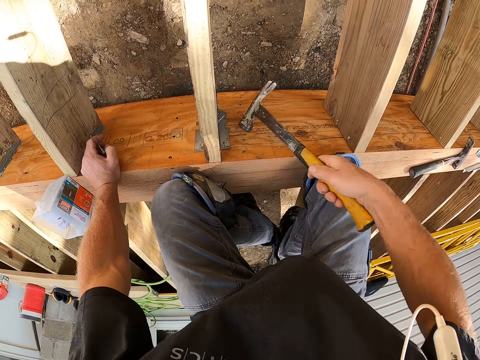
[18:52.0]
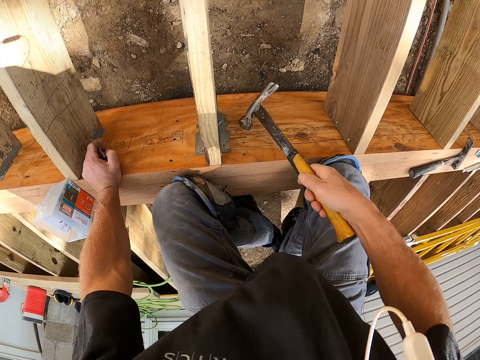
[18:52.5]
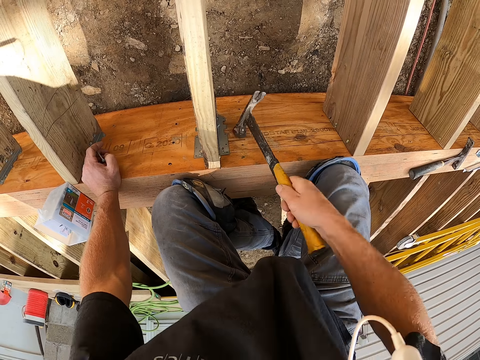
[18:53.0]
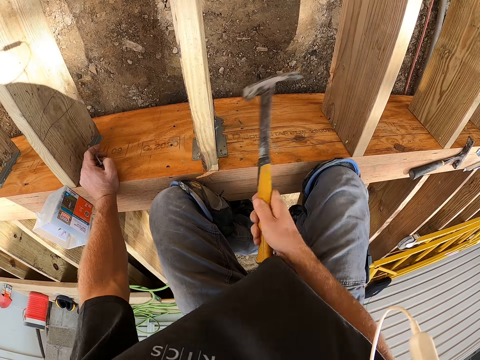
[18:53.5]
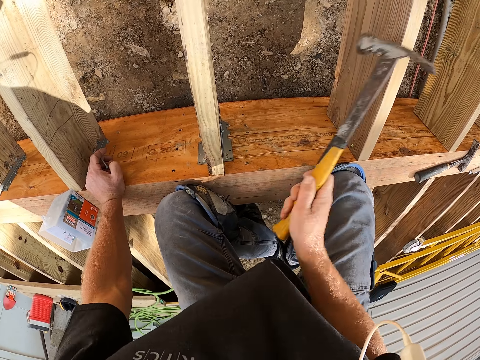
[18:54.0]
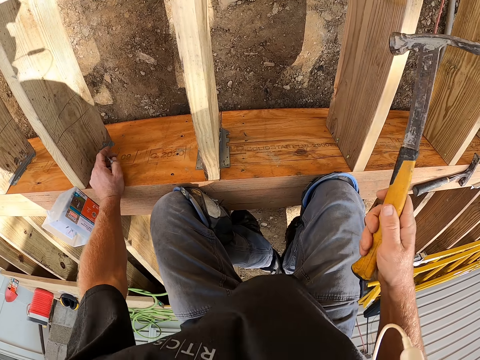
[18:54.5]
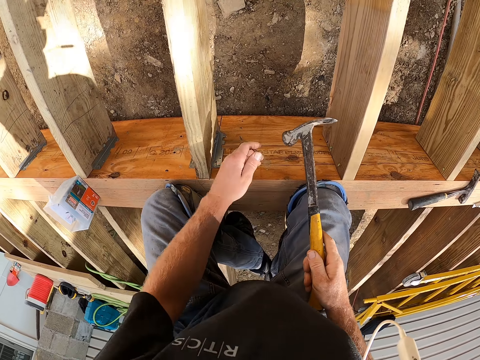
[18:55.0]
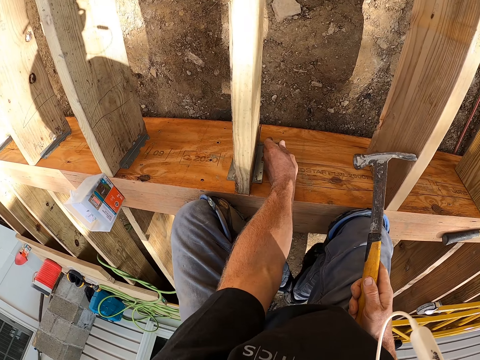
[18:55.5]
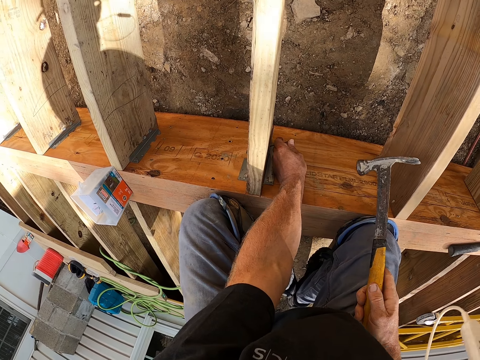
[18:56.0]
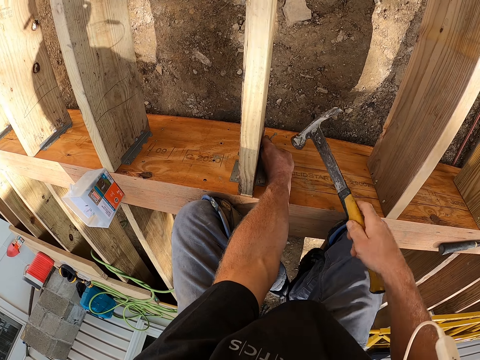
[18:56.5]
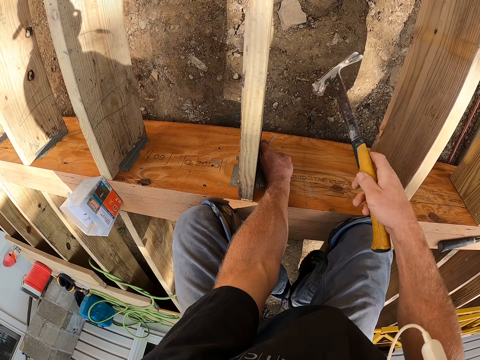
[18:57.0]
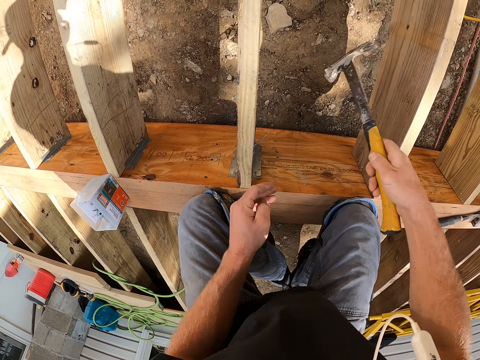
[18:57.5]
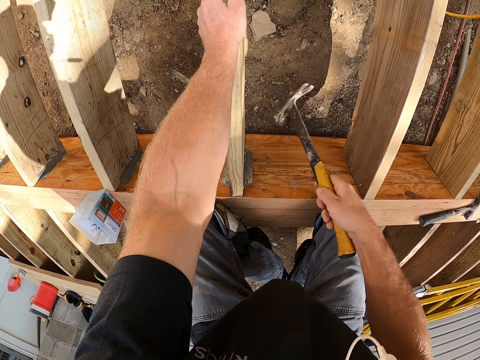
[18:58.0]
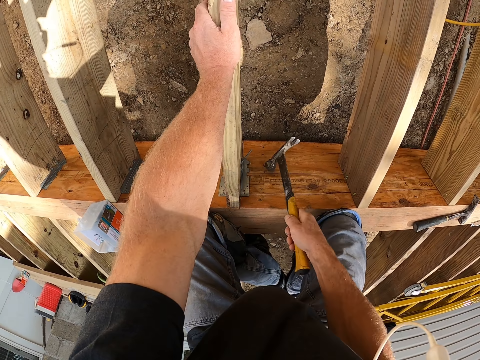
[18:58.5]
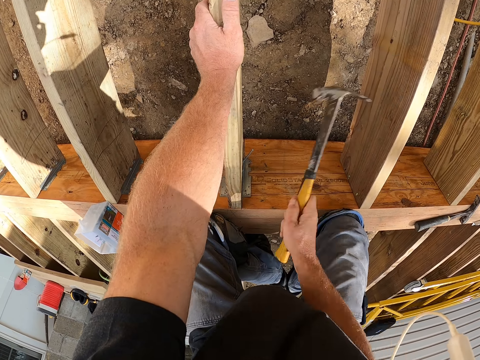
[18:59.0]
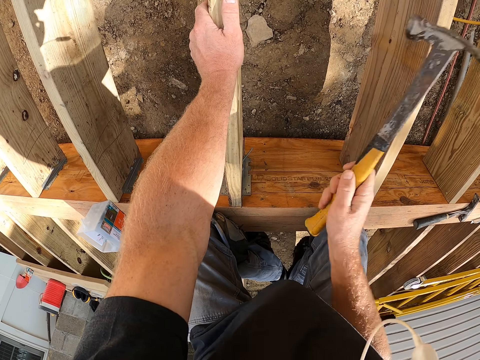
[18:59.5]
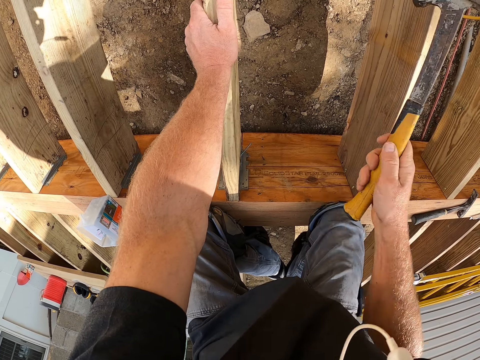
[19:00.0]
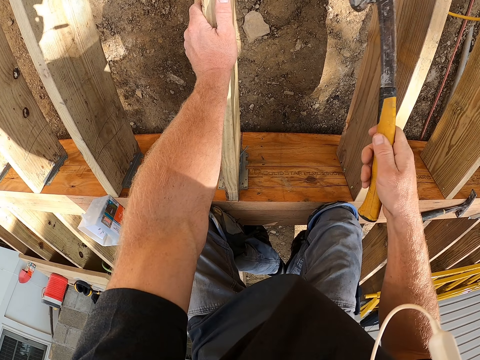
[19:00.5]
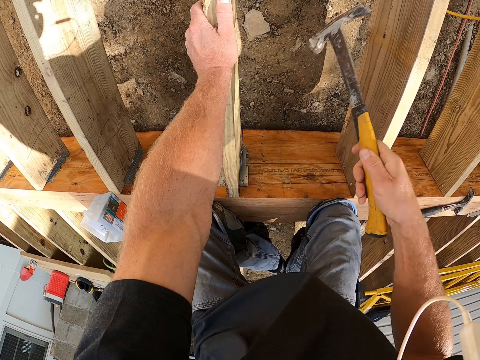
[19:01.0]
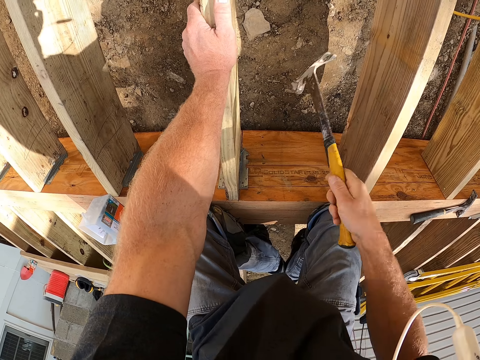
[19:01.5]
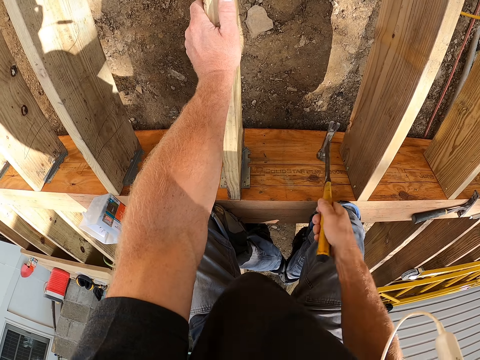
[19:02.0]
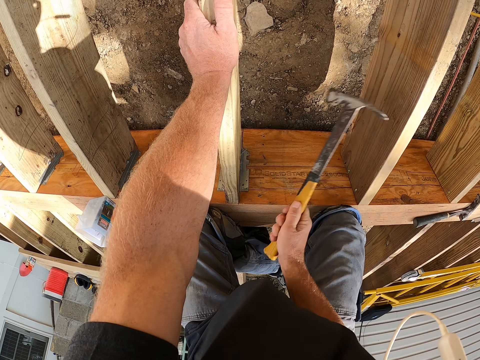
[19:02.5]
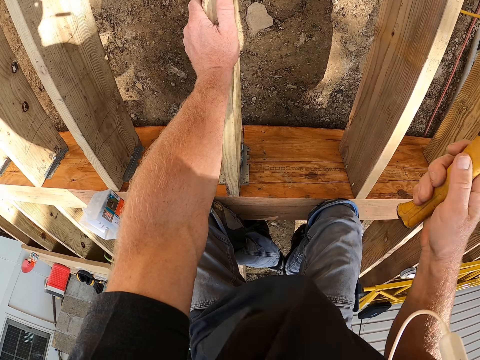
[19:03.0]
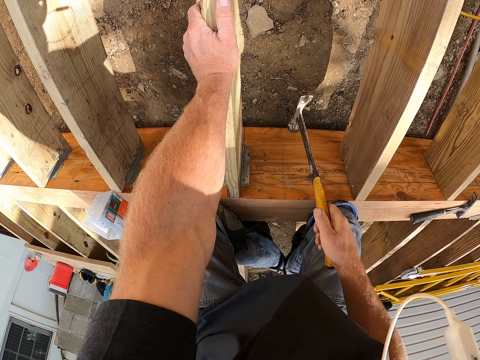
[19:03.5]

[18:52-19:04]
The camera wearer puts the nail on the hinge. They drive the nail with a hammer.

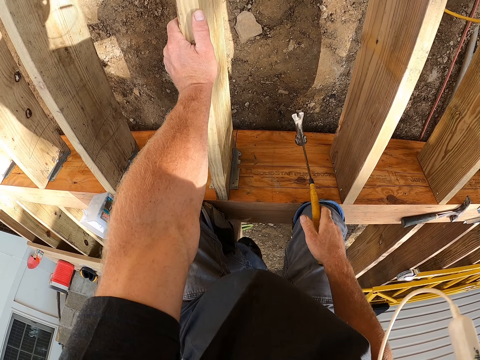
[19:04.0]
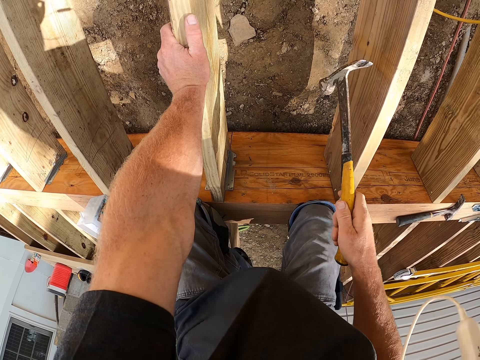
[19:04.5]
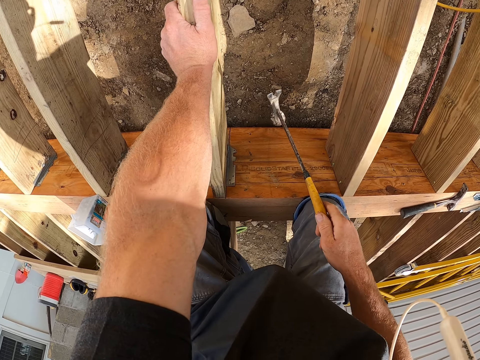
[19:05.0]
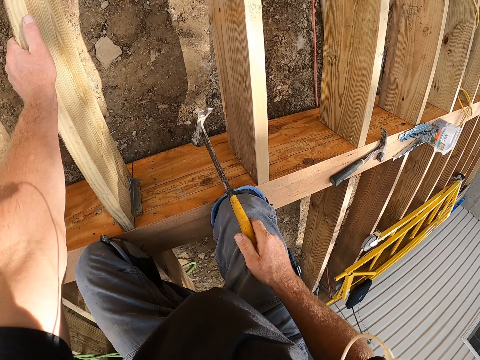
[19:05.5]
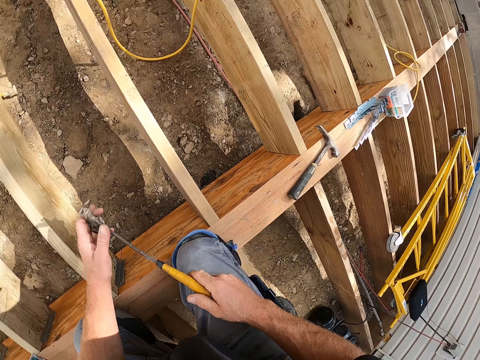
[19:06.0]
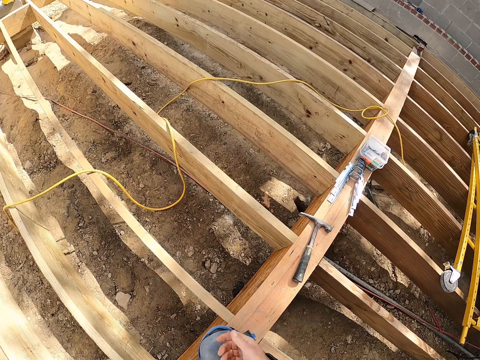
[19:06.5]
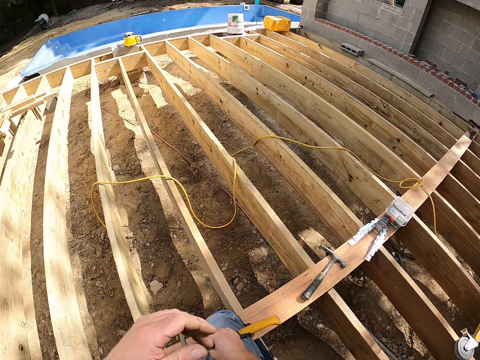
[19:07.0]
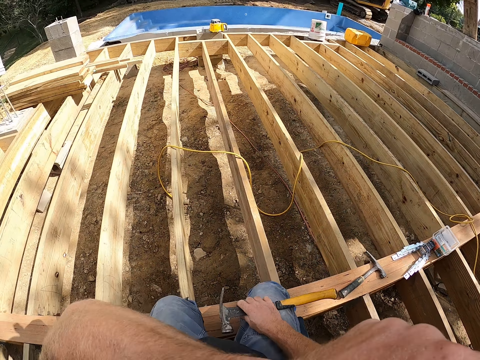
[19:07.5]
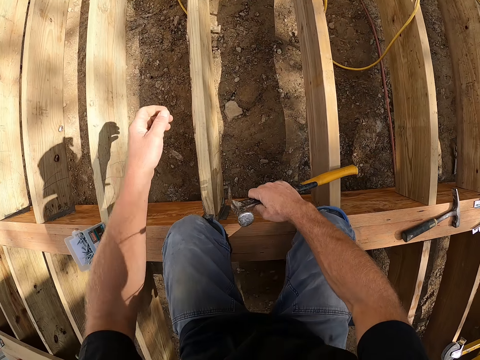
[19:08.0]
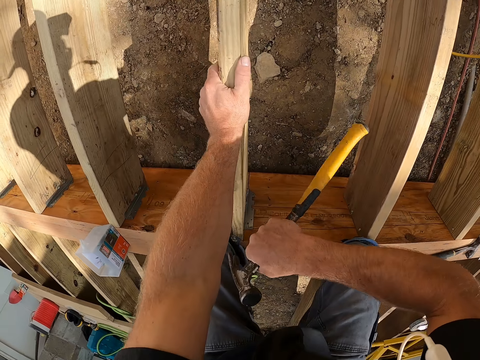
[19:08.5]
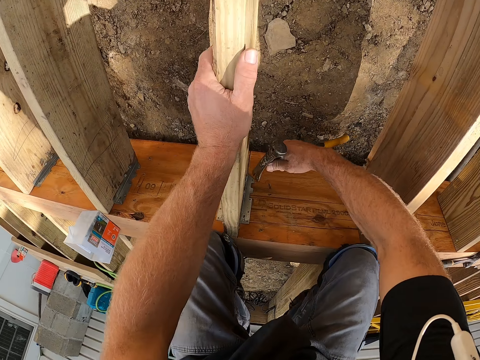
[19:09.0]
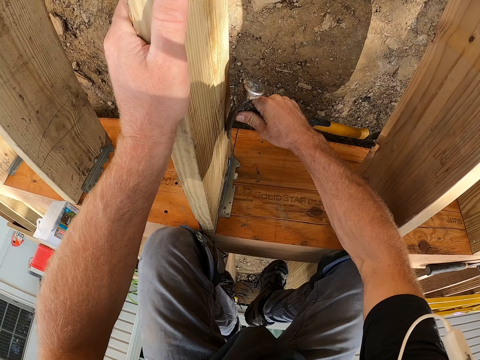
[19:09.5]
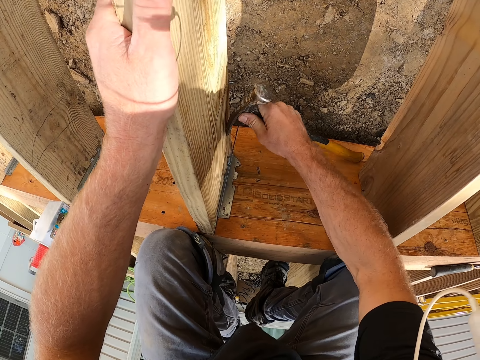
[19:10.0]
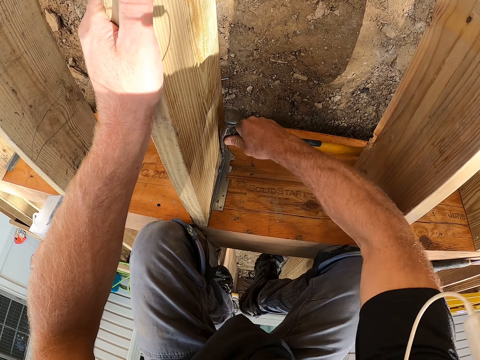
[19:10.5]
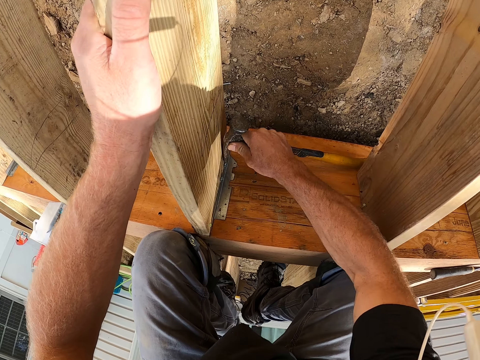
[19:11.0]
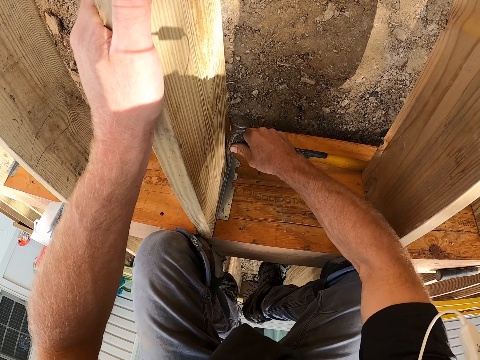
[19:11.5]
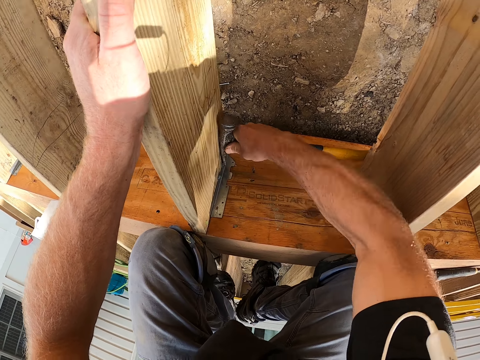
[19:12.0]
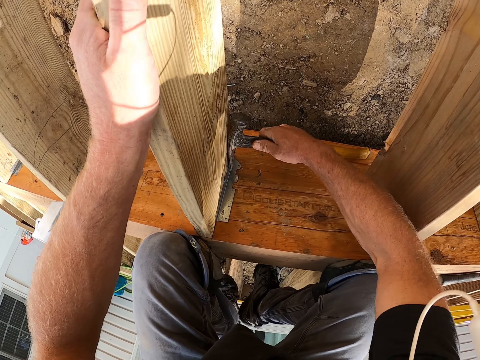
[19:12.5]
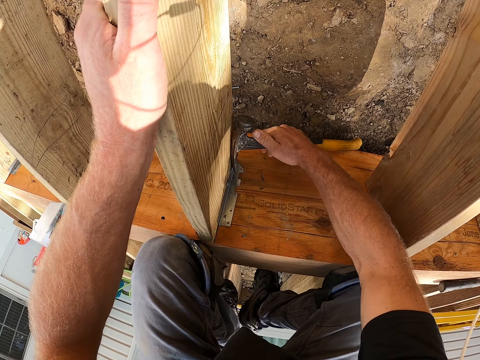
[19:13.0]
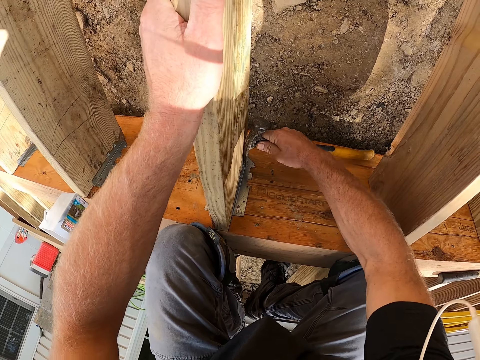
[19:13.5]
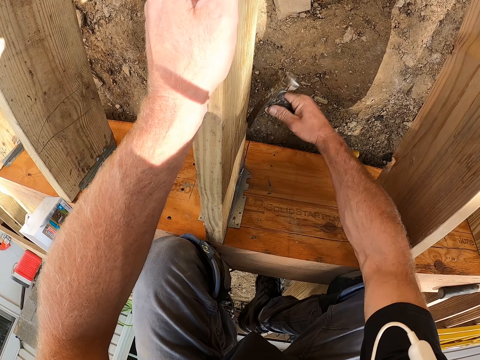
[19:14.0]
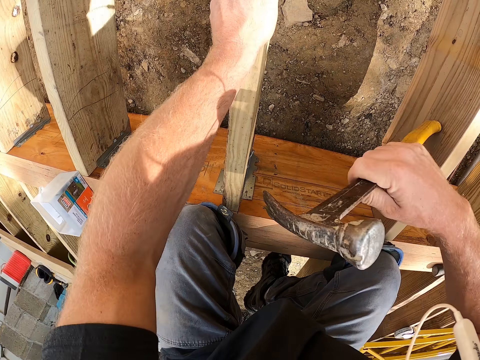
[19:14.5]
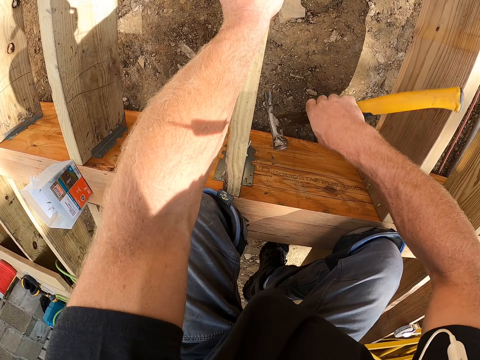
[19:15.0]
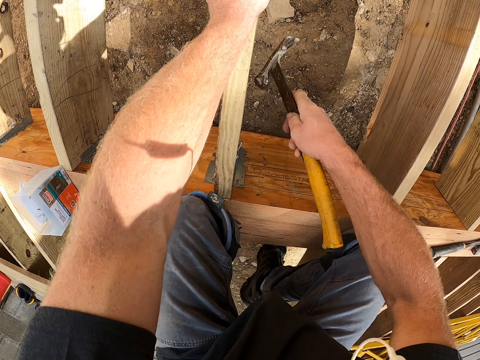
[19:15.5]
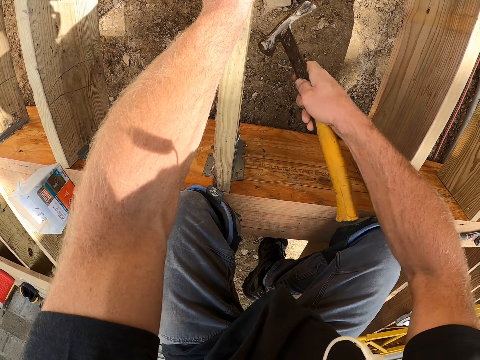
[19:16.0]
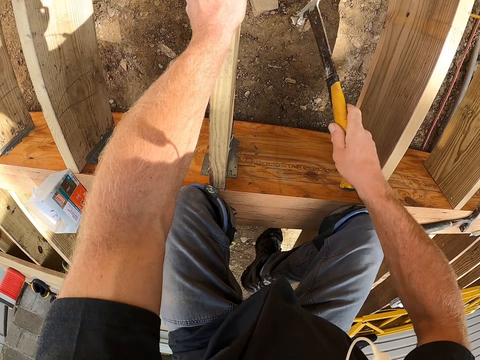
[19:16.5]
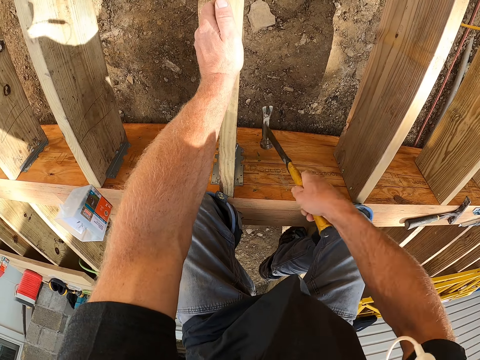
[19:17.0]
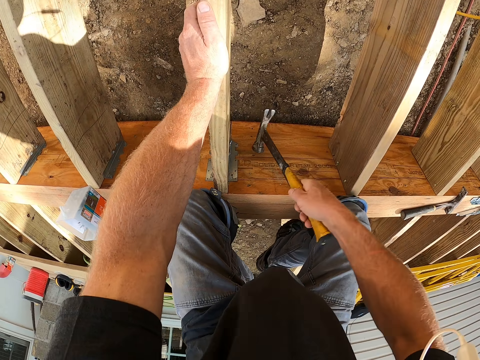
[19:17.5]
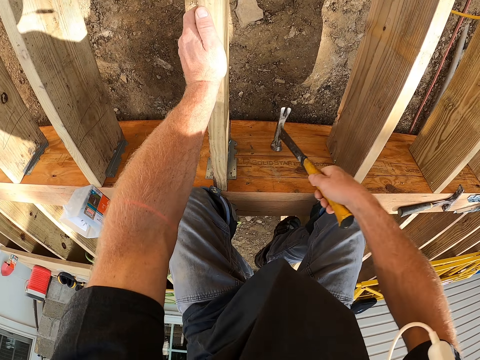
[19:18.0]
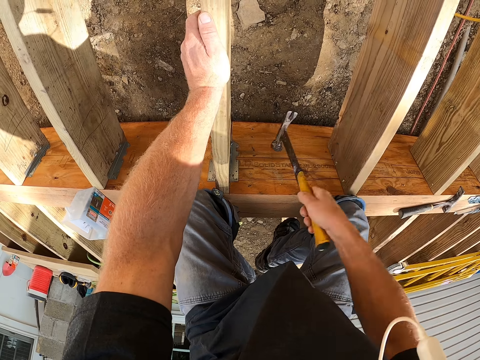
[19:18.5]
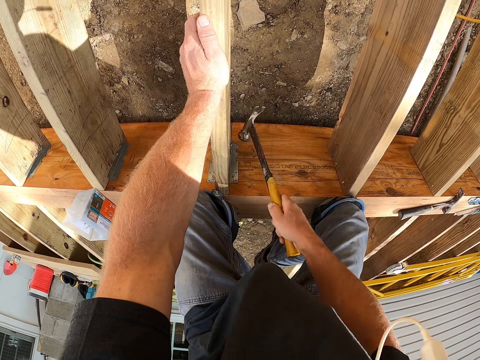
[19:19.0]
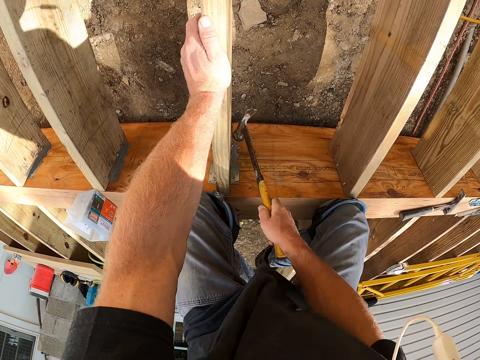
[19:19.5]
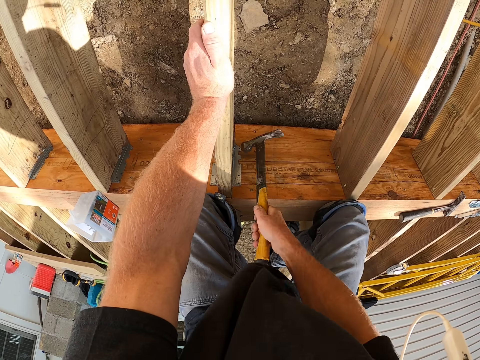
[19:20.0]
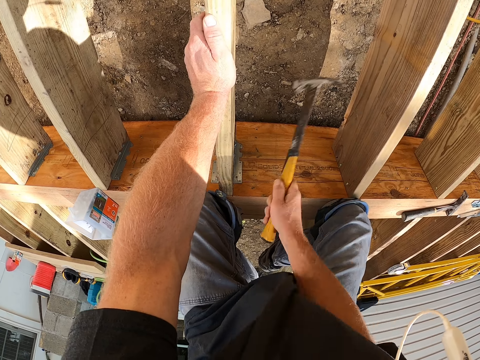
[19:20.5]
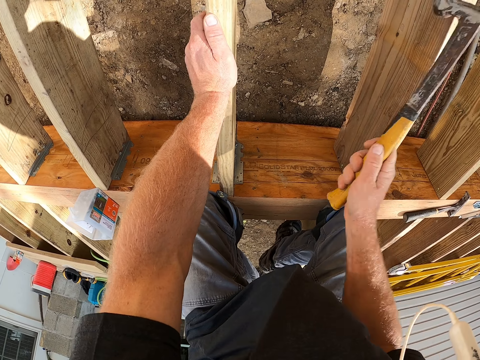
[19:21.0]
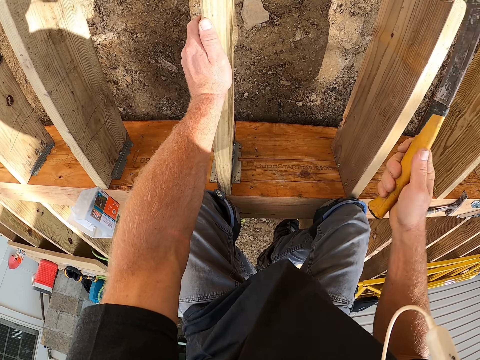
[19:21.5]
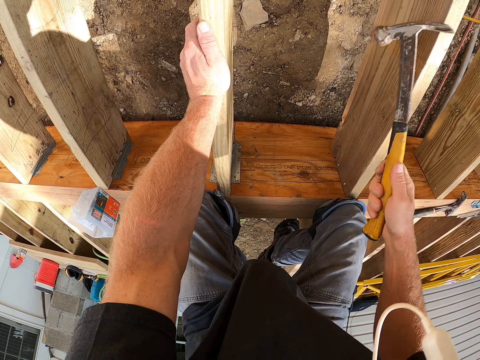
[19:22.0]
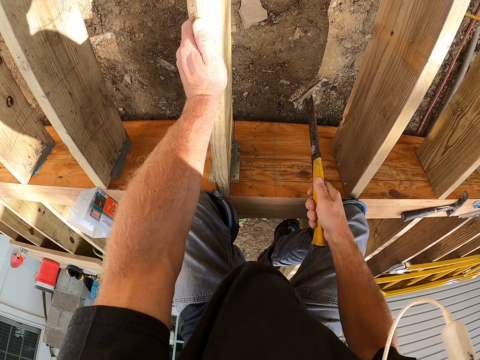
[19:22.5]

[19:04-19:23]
The camera wearer looks around the compound. They wipe the face. They fix the nail. They fix the hinge. They hammer the hinge with nails.
